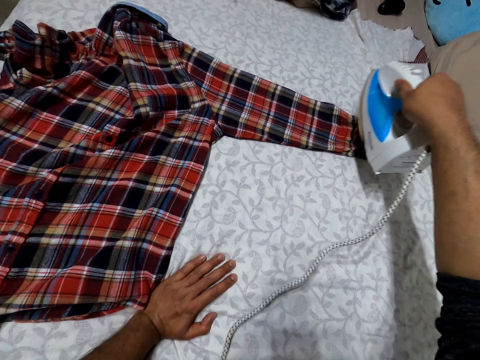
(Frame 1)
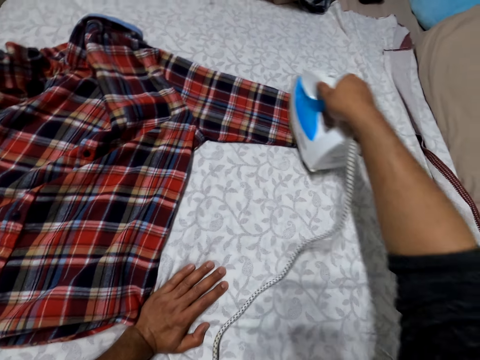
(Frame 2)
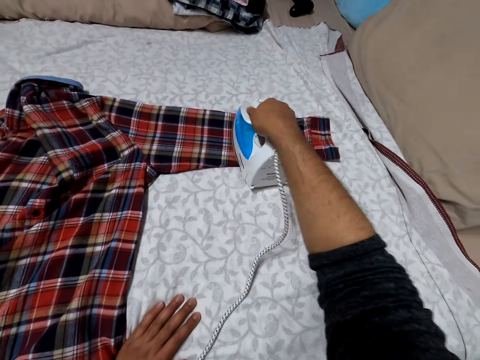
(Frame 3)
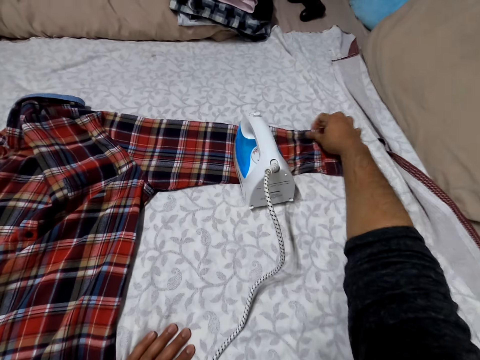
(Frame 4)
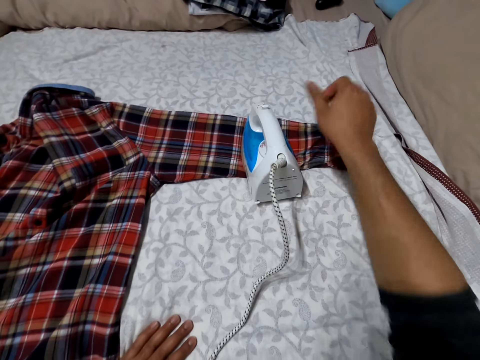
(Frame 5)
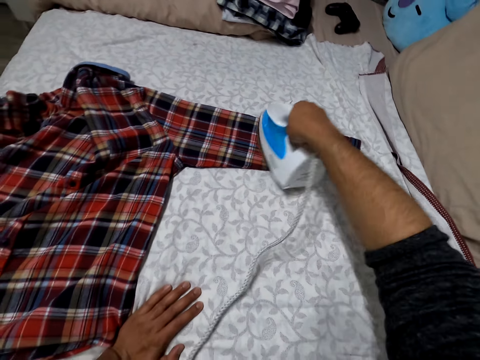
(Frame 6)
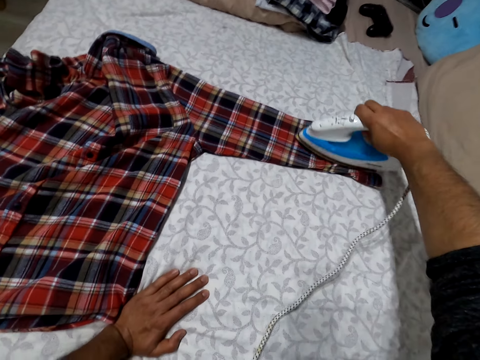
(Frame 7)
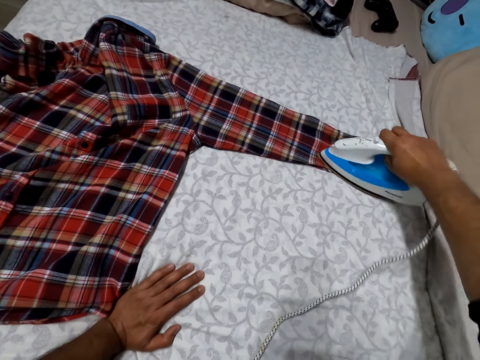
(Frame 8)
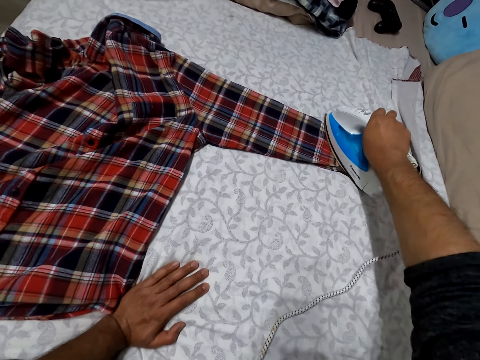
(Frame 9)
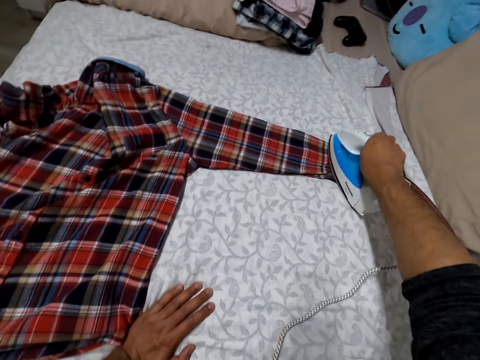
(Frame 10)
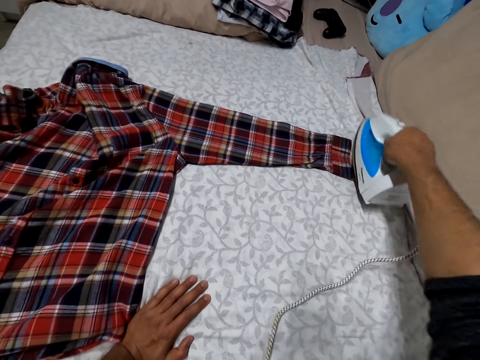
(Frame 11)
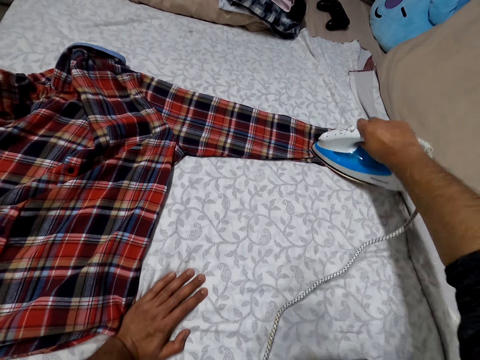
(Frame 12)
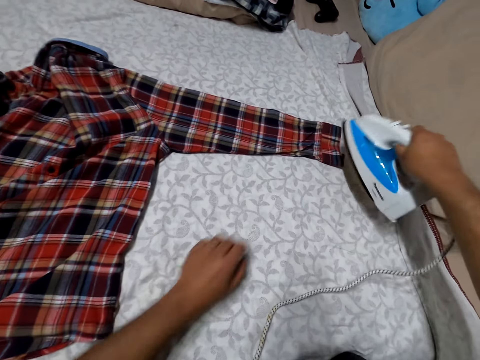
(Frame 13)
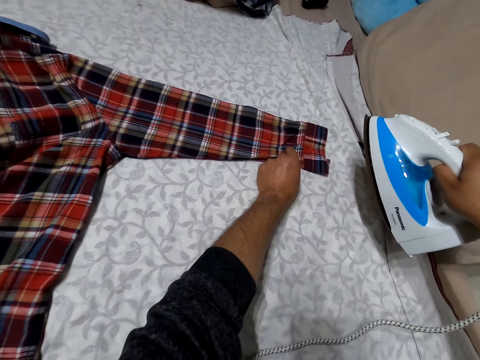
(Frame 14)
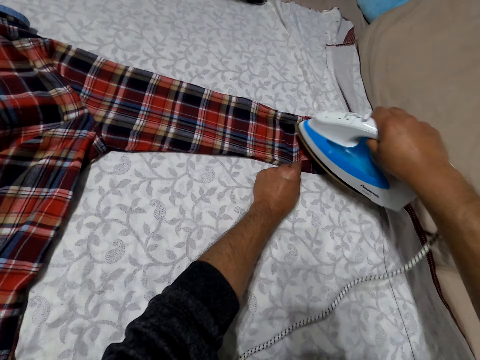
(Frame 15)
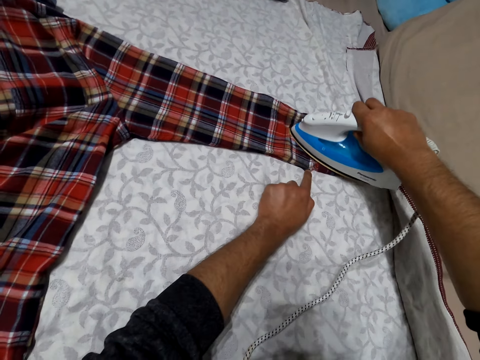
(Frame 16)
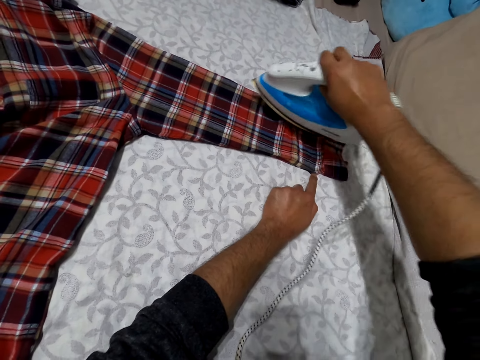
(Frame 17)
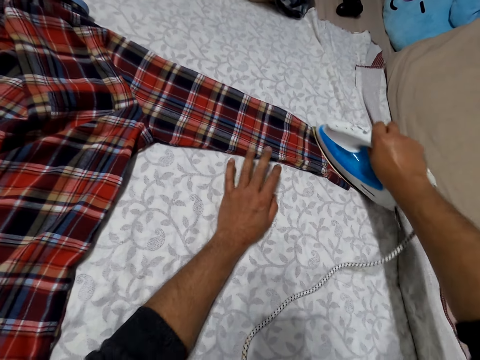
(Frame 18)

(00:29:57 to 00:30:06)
The camera wearer irons the shirt. They remove their hand from the iron, straighten the shirt, take the iron, and iron the shirt. They hold the shirt. They iron the shirt.

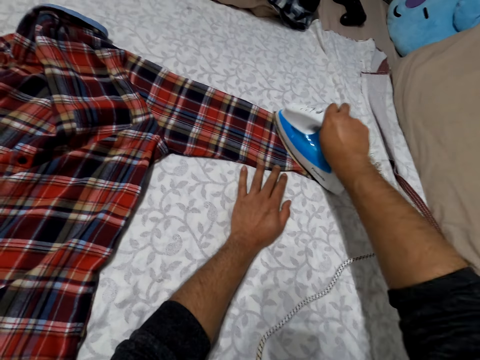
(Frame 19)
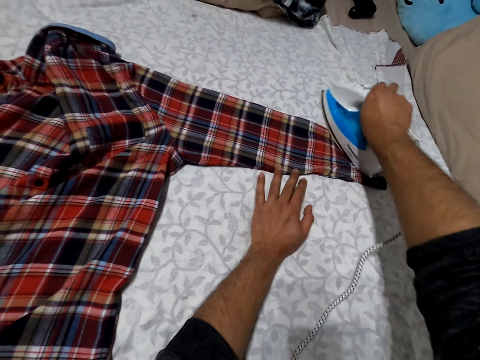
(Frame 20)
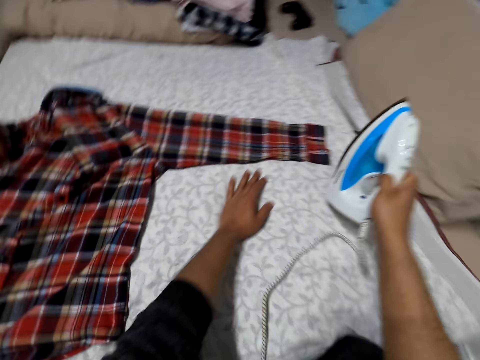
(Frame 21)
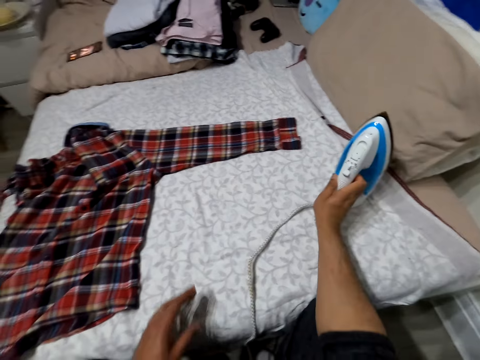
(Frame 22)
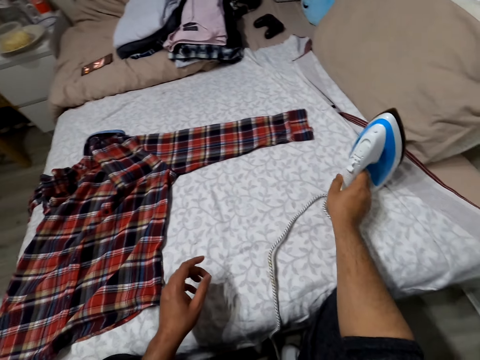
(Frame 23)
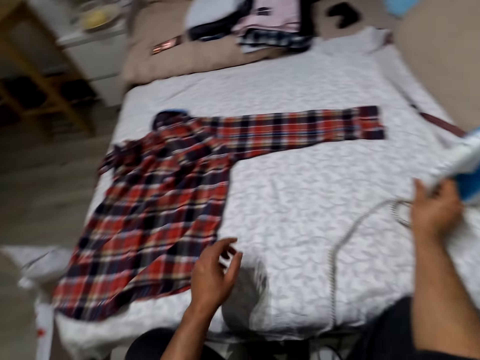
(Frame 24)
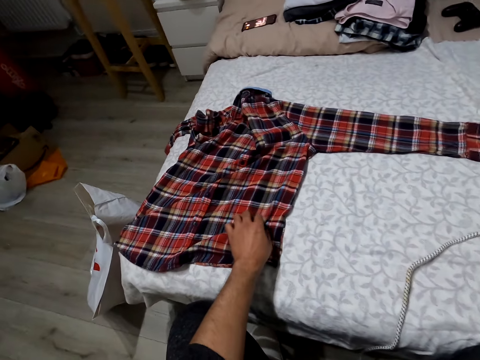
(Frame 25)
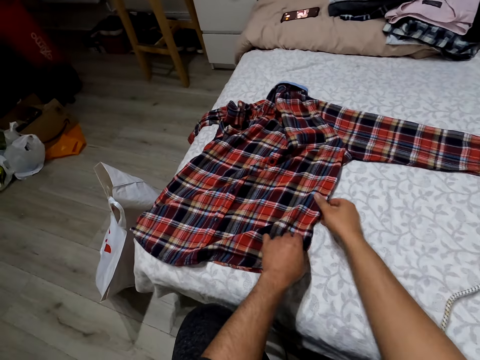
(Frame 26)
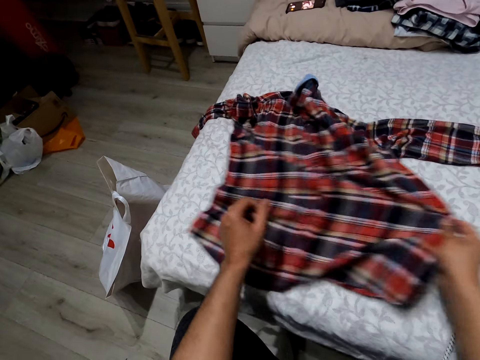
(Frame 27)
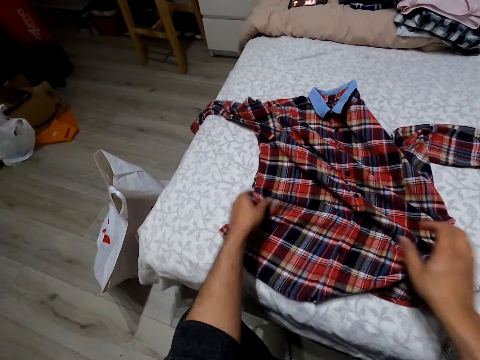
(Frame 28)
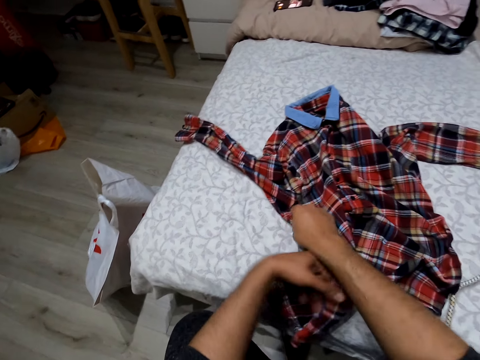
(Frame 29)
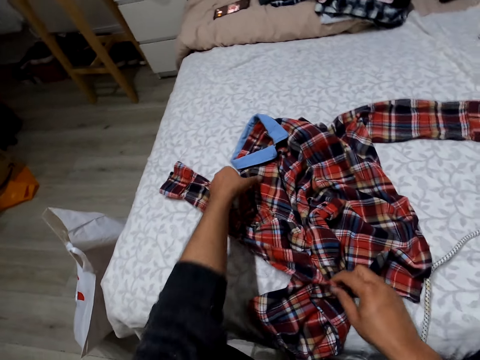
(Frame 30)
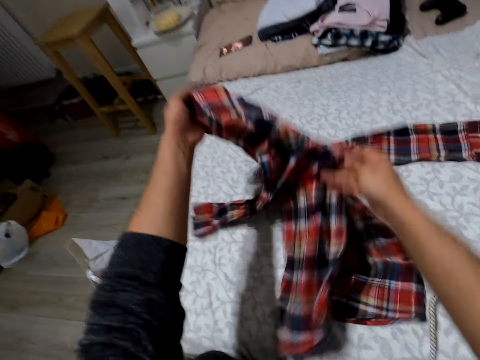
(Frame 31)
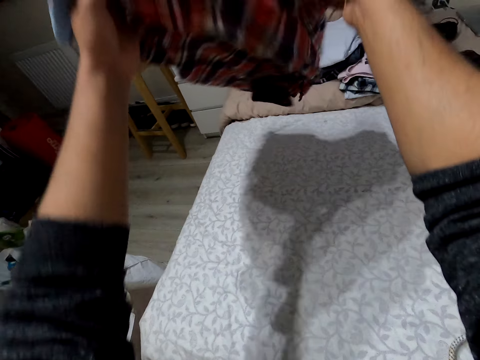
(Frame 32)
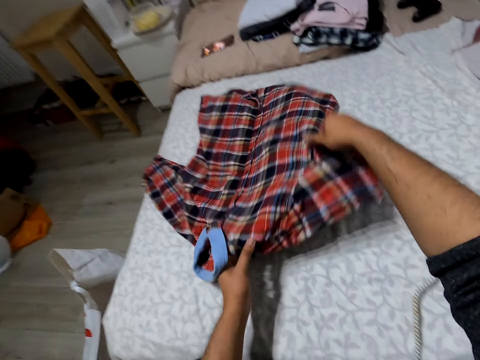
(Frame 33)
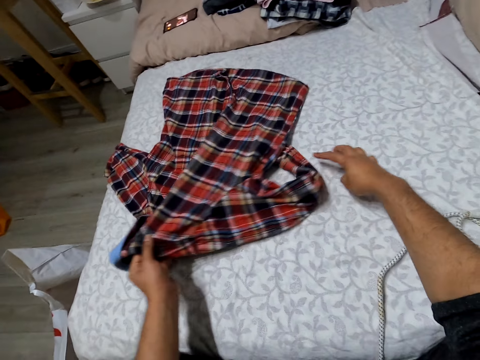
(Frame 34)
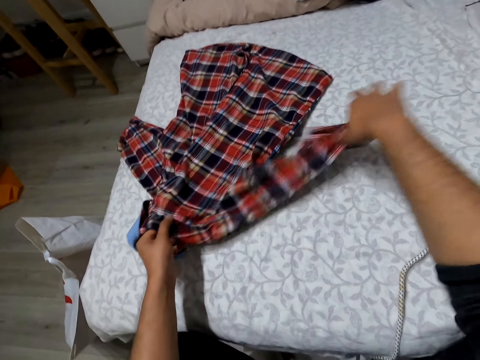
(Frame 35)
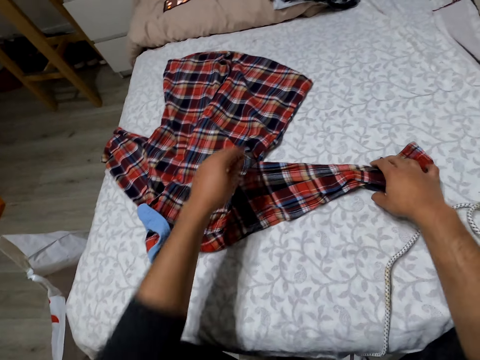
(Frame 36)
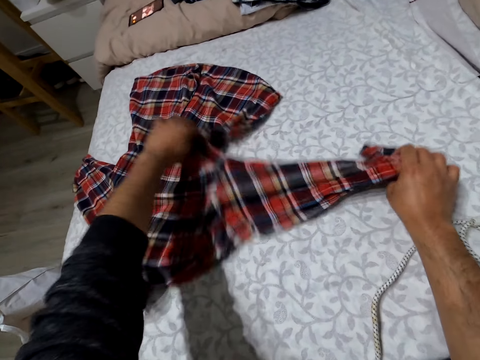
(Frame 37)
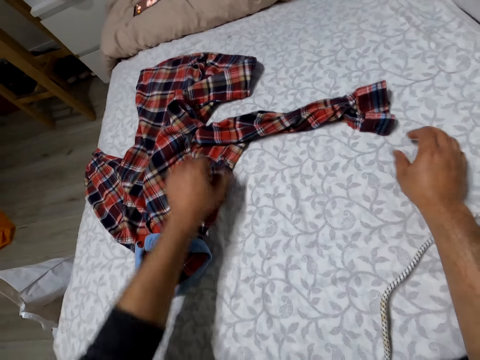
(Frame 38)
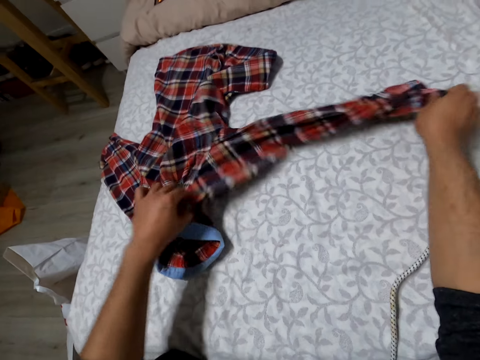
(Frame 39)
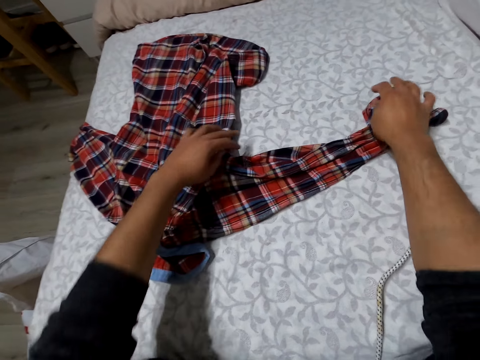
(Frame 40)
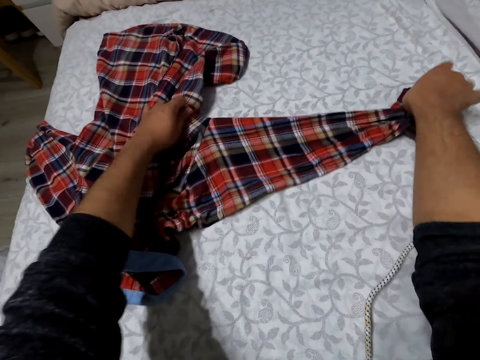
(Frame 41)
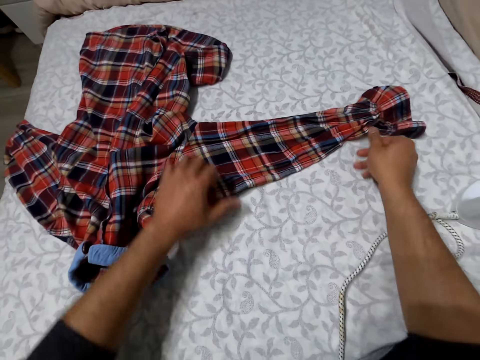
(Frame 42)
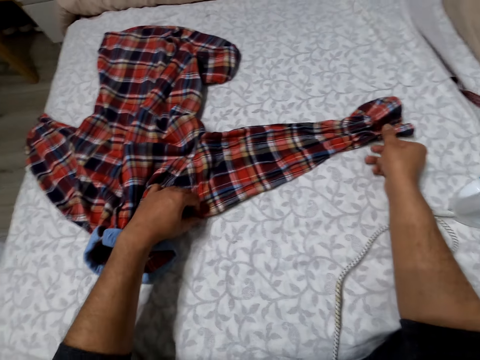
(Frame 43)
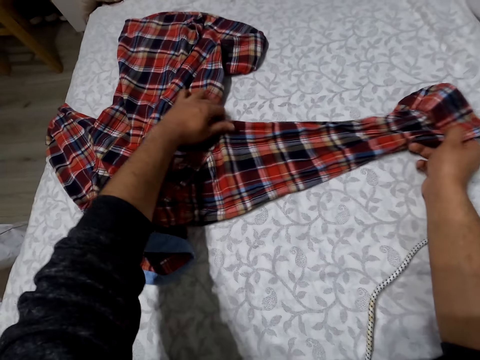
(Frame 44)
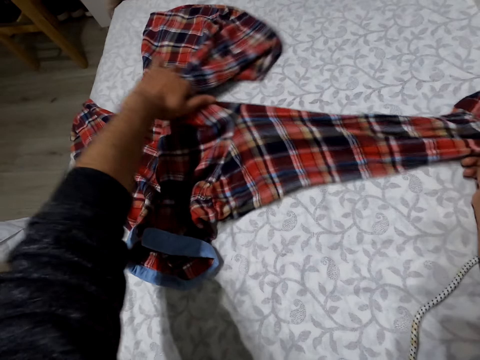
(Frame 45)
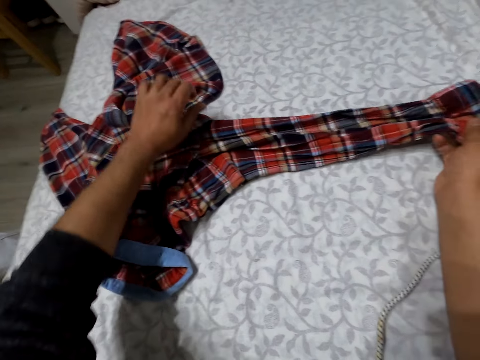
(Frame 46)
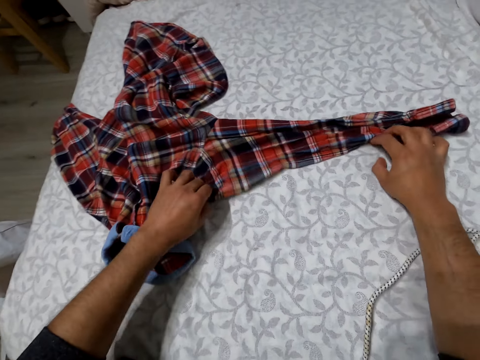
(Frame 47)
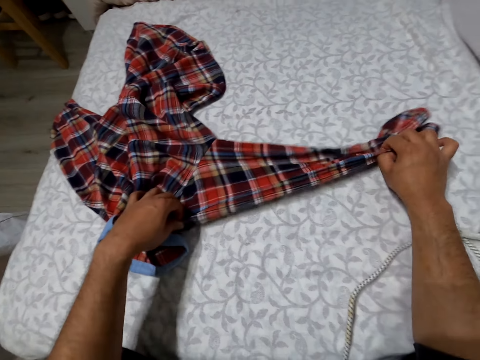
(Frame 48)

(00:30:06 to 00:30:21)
The camera wearer holds the shirt. They put the iron box aside. They touch the shirt, pull the shirt, hold the shirt, lift the shirt, drop the shirt, and straighten the shirt. They spread the hand of the shirt on the bed.

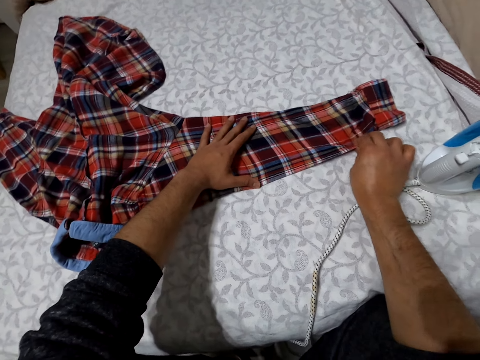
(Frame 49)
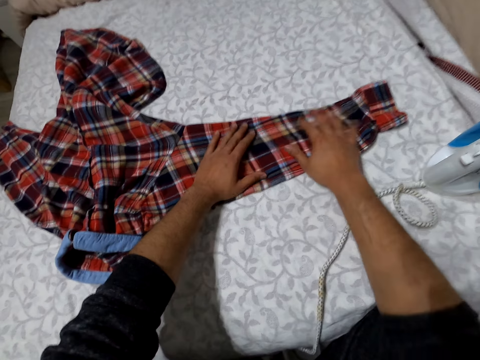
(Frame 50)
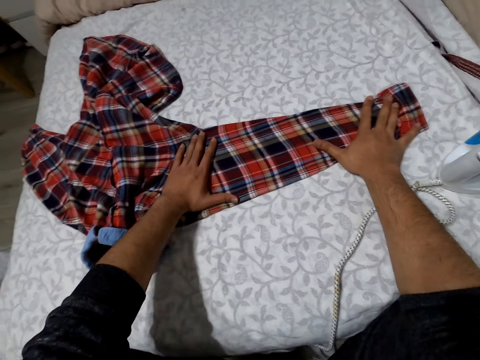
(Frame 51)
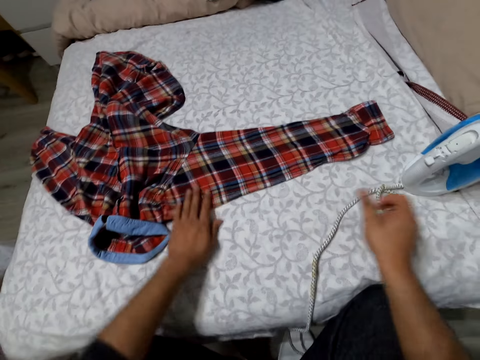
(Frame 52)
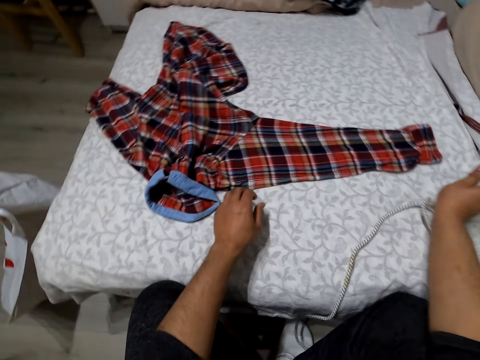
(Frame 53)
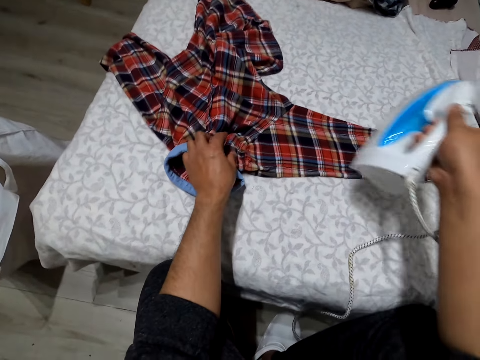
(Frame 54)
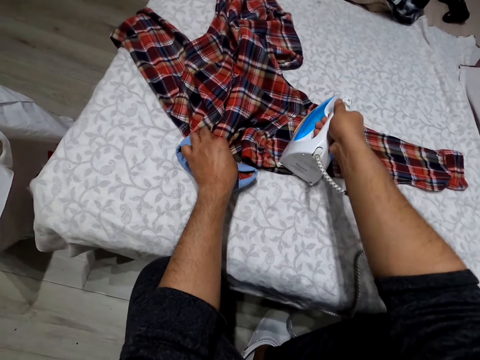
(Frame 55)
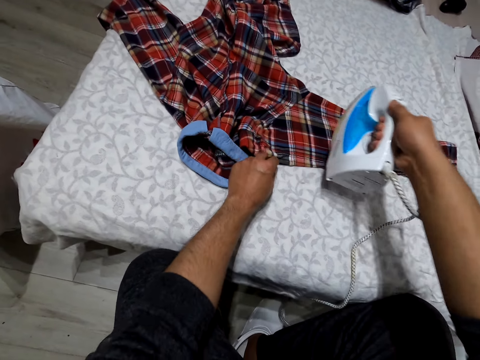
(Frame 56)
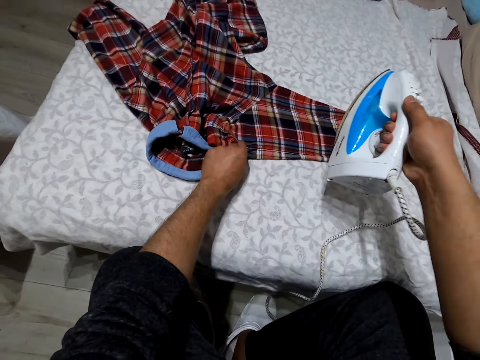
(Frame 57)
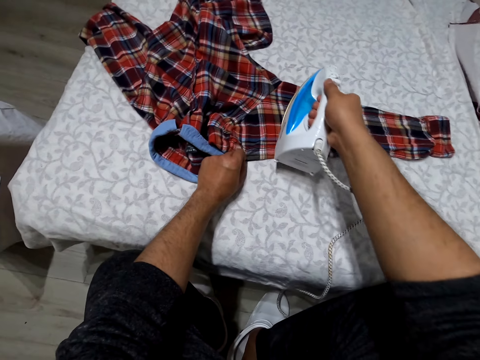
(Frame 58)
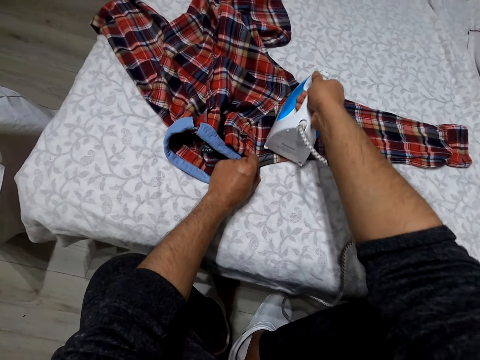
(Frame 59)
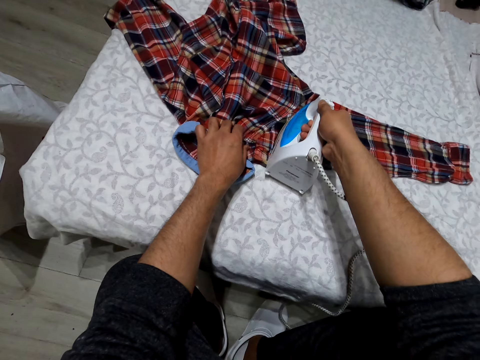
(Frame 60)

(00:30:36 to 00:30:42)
The camera wearer picks up the iron box. They touch the shirt. They iron the hand of the shirt. They hold the shirt. They iron the shirt.
